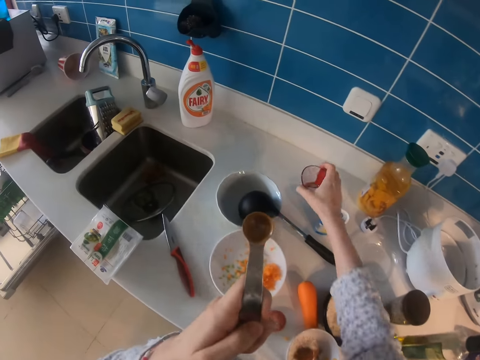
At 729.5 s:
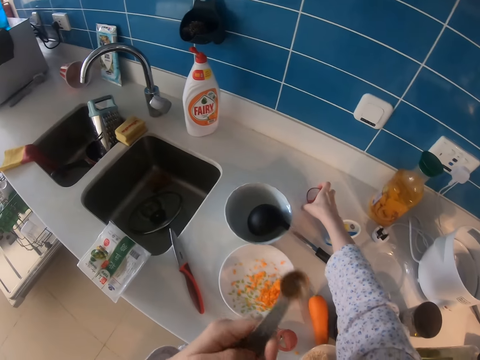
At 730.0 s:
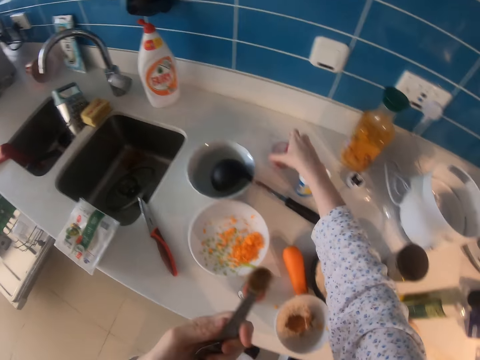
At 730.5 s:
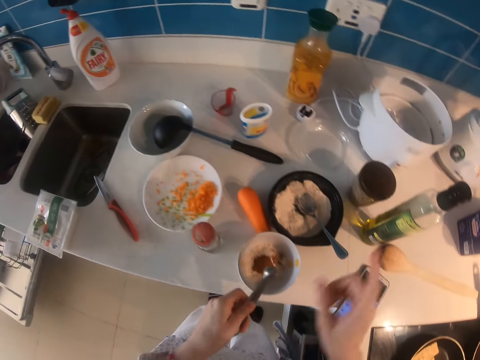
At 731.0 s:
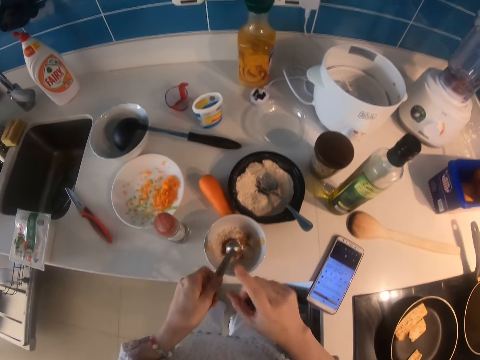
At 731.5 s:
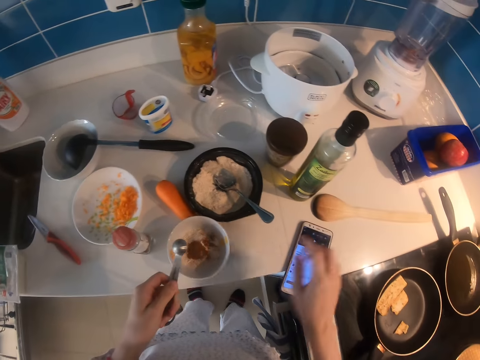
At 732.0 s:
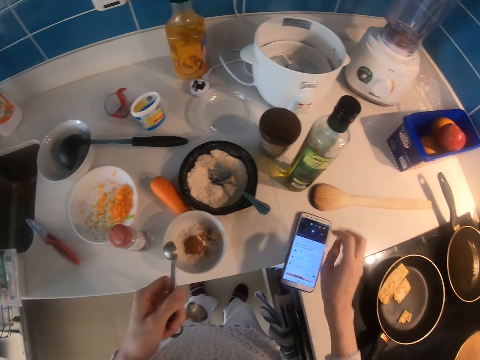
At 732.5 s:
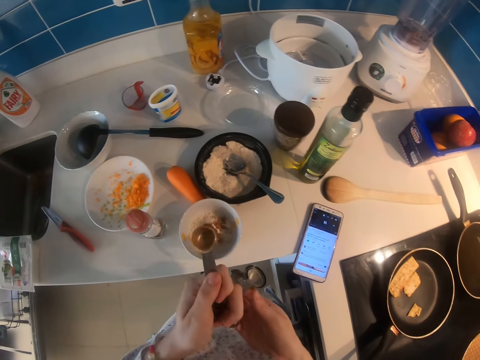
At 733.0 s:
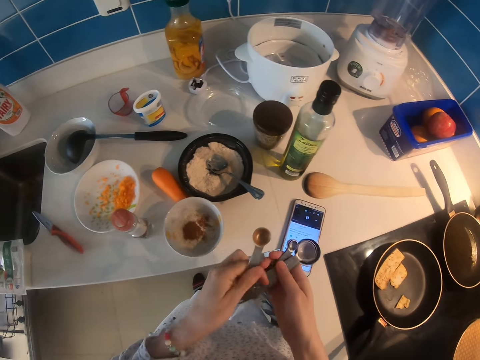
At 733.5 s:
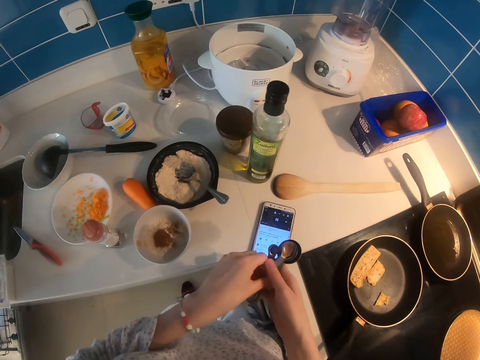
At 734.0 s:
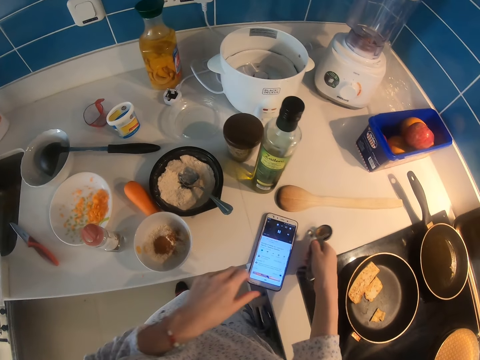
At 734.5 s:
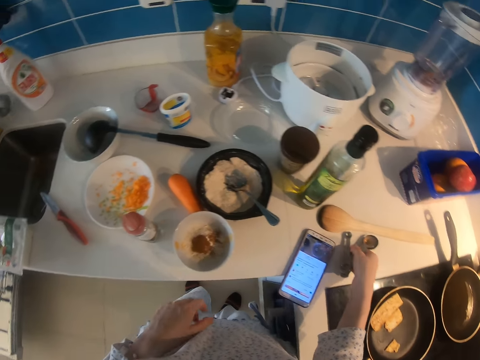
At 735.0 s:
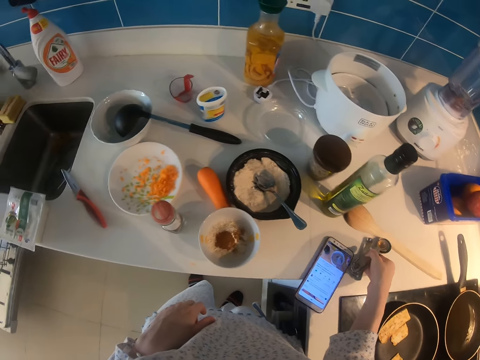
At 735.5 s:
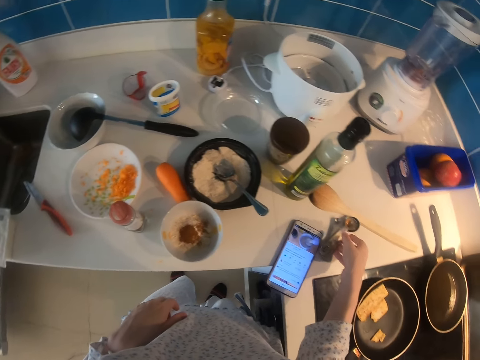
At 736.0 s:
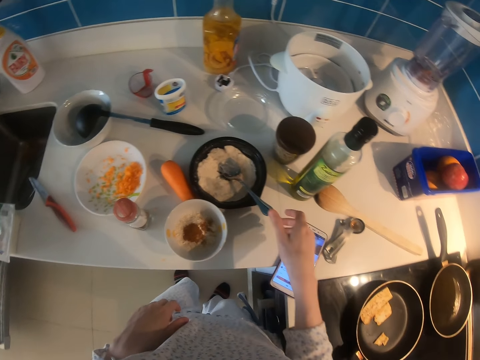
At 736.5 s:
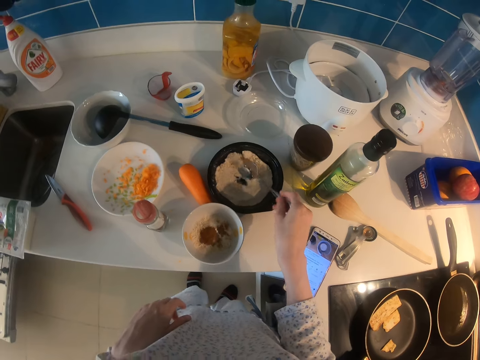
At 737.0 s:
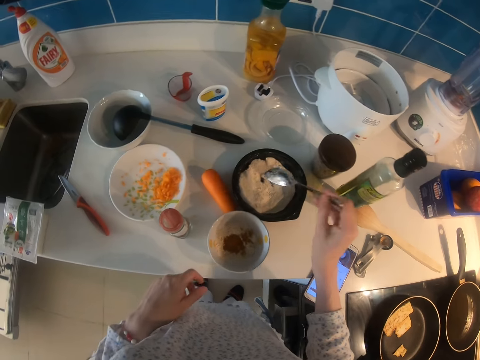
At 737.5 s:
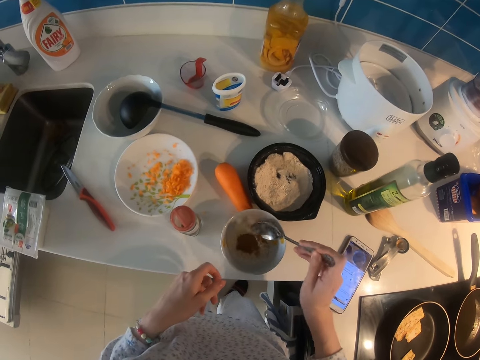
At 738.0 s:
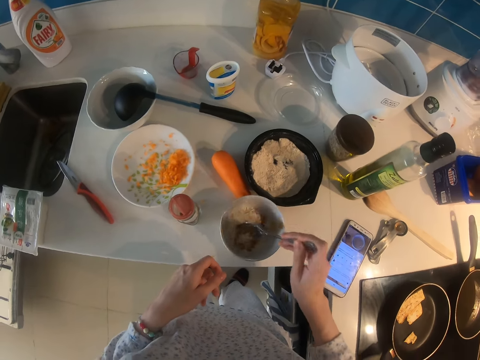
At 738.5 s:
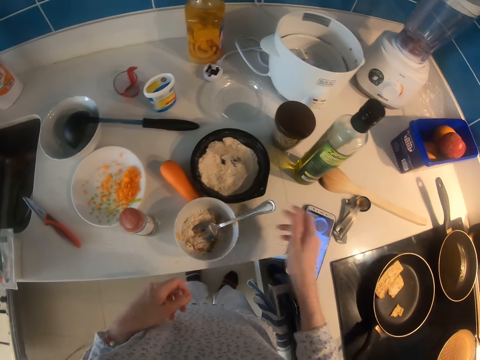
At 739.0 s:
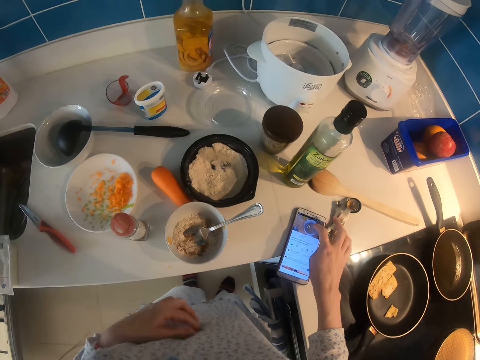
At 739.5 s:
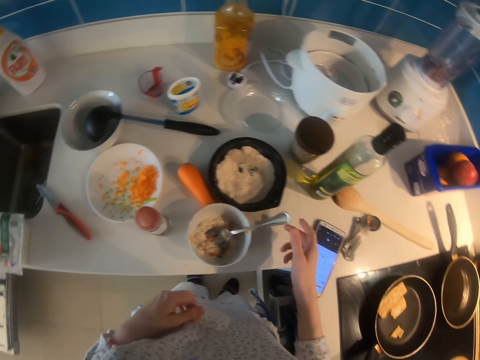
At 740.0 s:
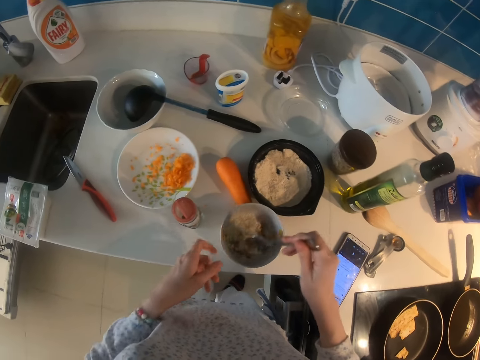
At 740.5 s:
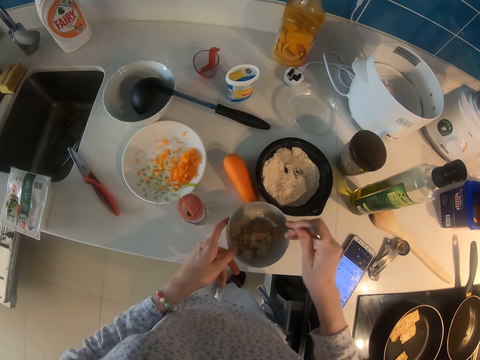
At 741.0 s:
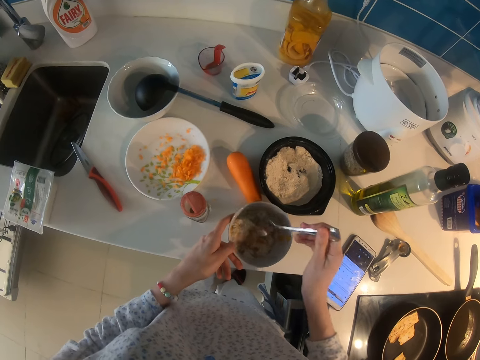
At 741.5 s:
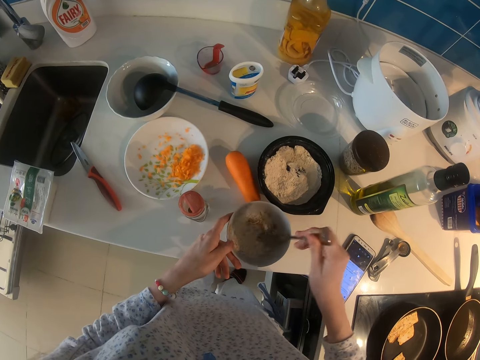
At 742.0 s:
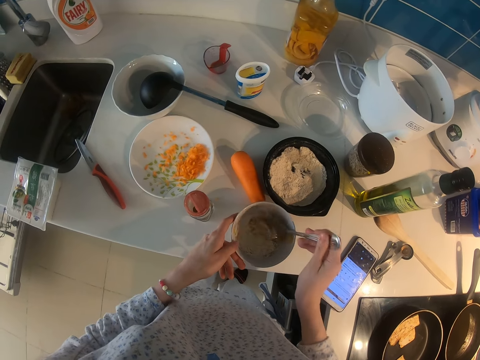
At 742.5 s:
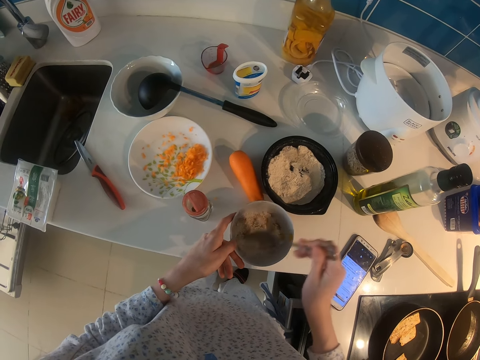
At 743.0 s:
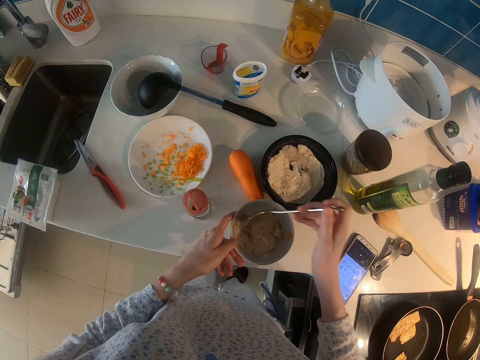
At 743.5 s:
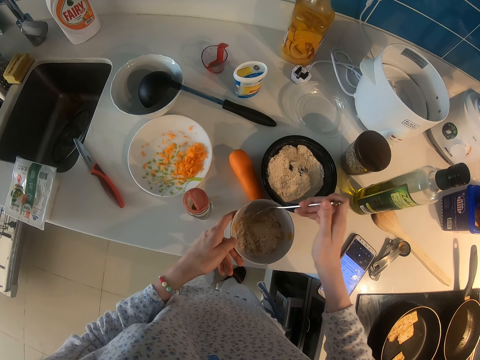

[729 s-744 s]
The camera wearer puts a cup on the kitchen counter. They hit a spoon. They shake the scooper on the flour. They touch the phone. They put the scooper on the kitchen cabinet. They pick up the spoon. They mix the flour with the spoon. They put the spoon in a bowl. They touch the phone. They mix the flour with the spoon.

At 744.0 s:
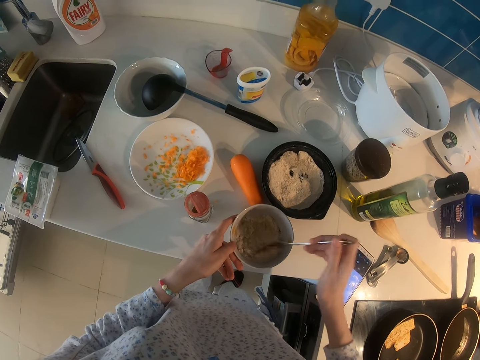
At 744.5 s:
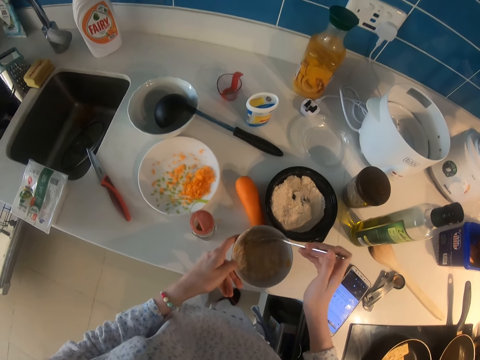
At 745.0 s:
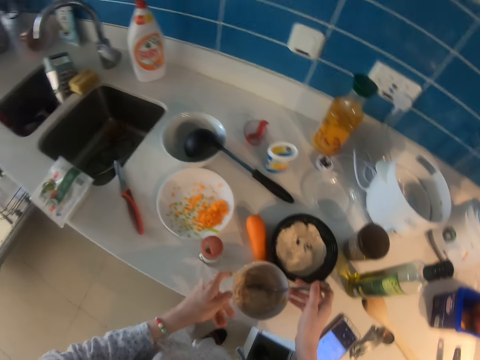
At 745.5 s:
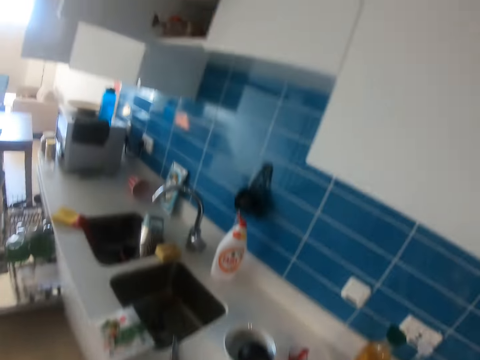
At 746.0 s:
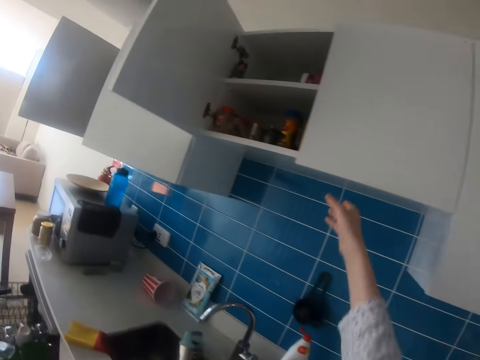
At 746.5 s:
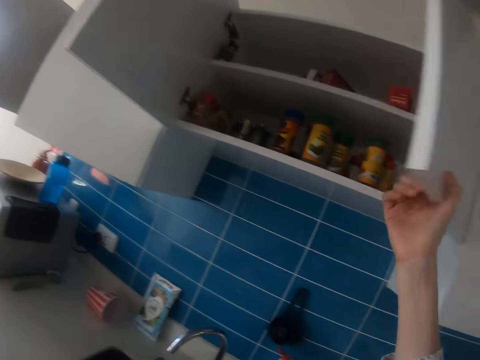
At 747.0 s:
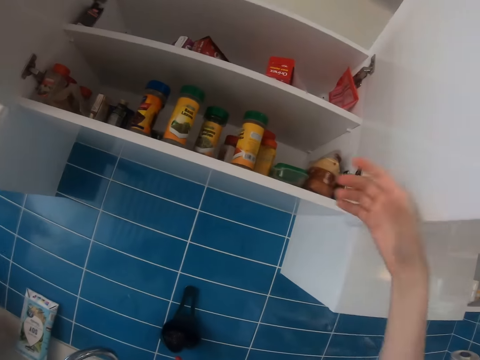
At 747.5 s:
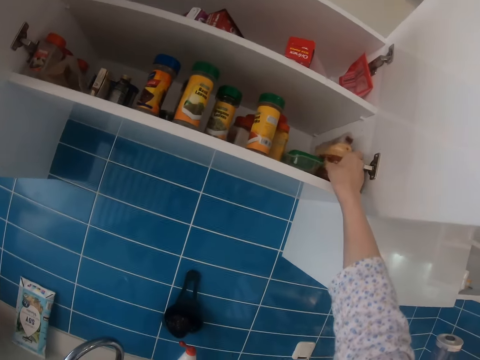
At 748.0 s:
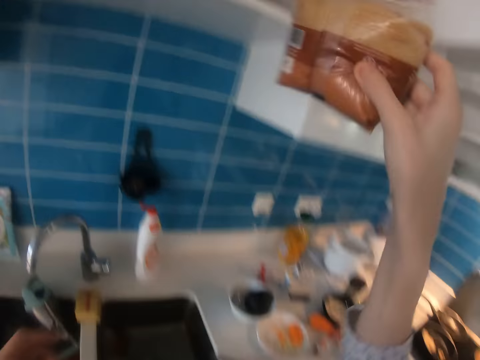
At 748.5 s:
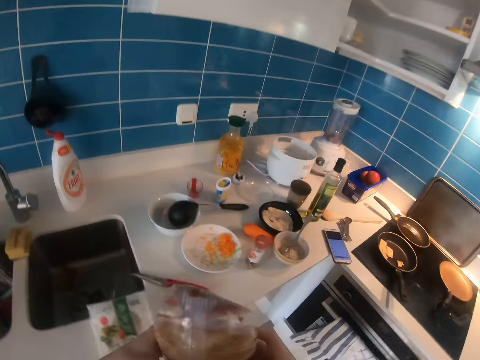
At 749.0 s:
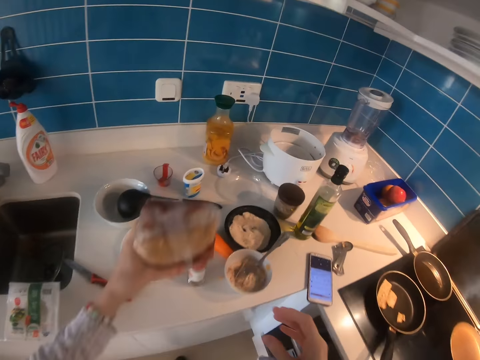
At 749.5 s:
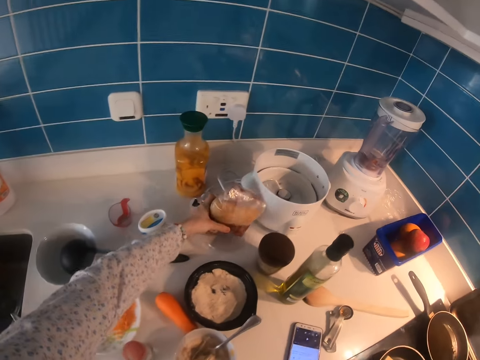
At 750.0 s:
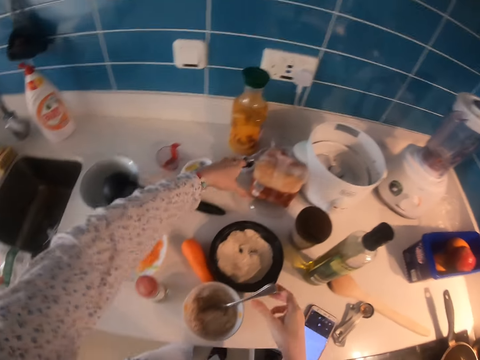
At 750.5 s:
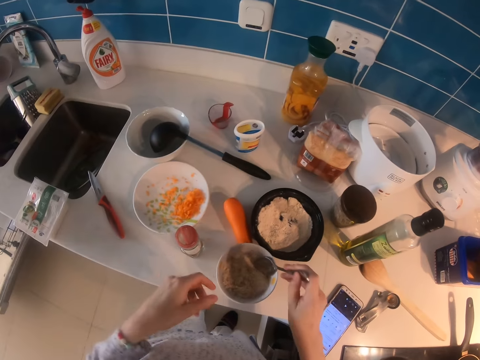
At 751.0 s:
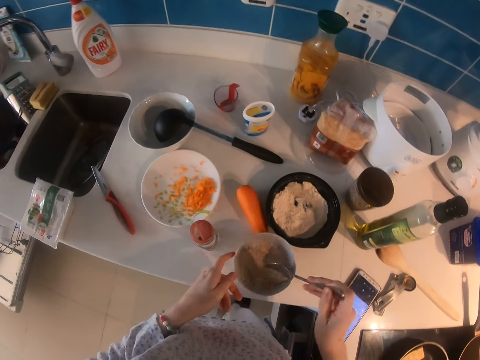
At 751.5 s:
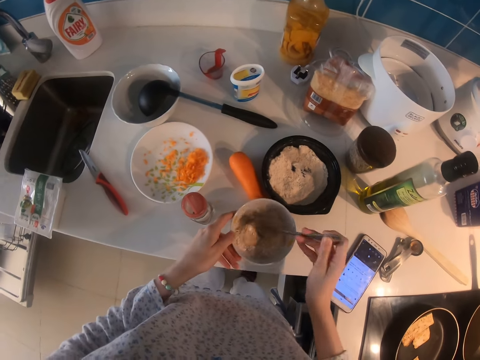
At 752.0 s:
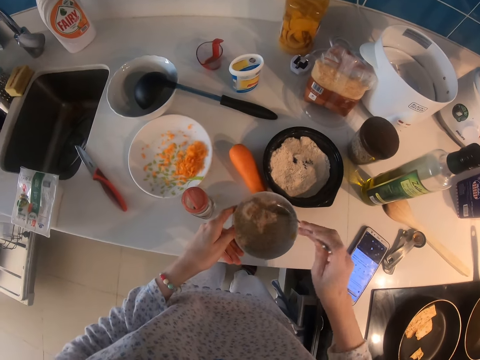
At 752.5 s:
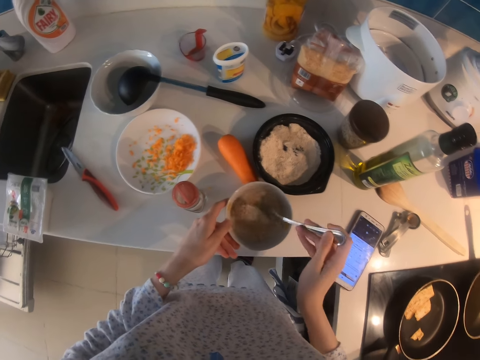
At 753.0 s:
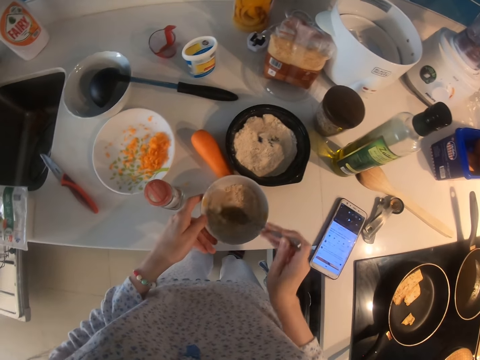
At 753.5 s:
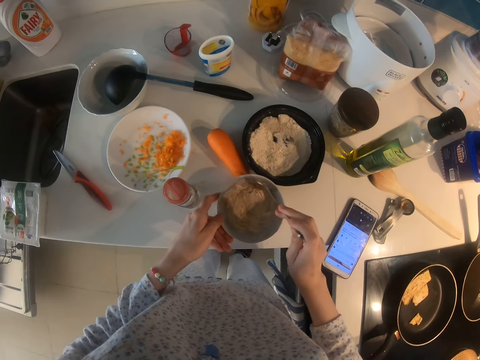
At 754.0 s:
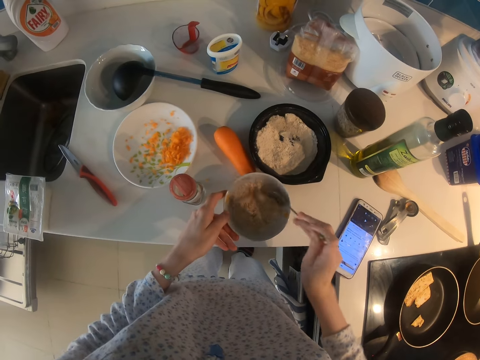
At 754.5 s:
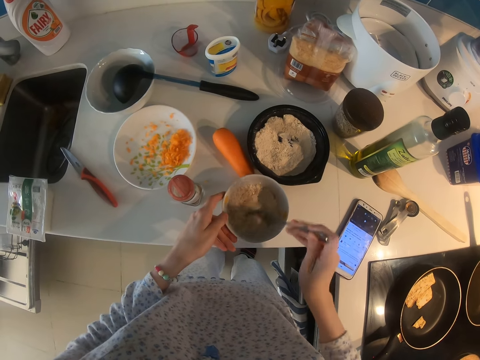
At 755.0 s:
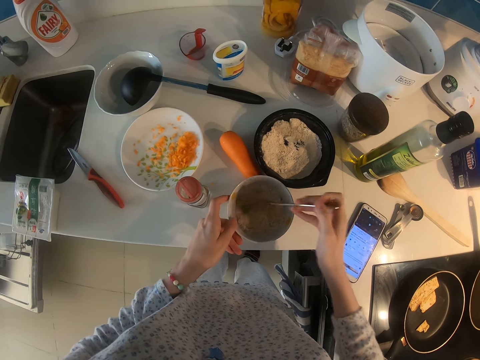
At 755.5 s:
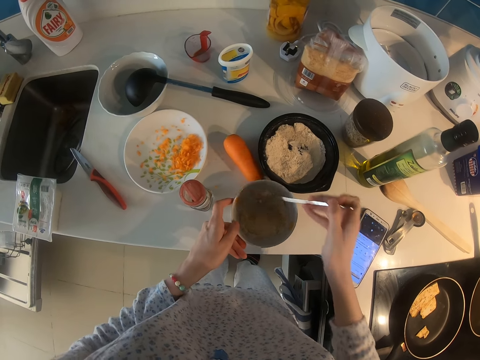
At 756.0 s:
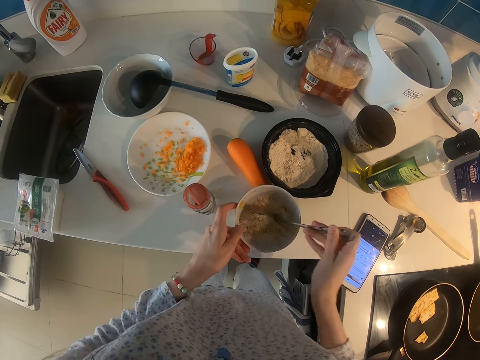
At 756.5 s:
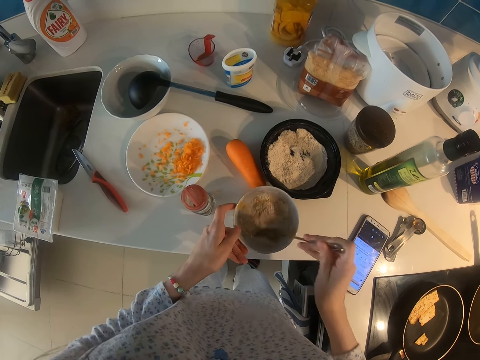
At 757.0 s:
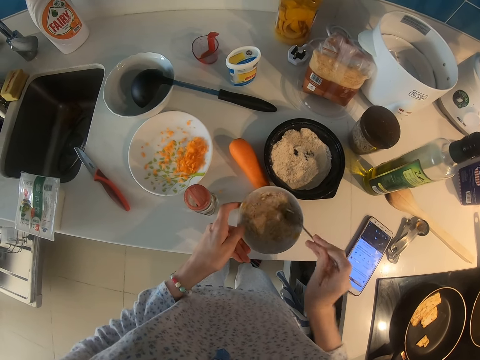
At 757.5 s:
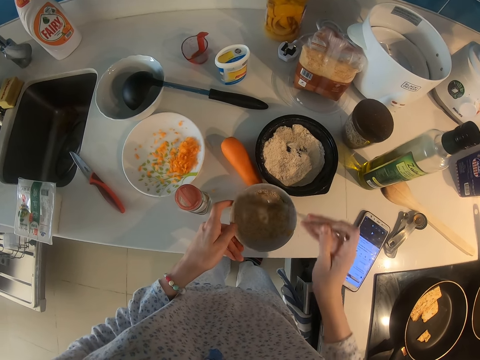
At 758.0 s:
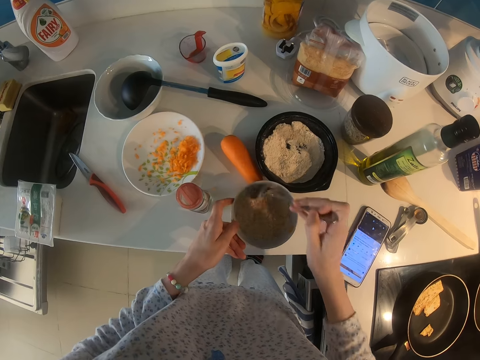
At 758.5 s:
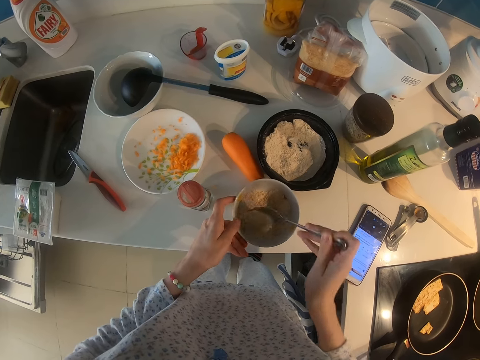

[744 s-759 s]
The camera wearer puts a spoon in a bowl. They open a cabinet. They take sugar from the cabinet. They put the sugar on the kitchen cabinet. They mix flour with the spoon.
